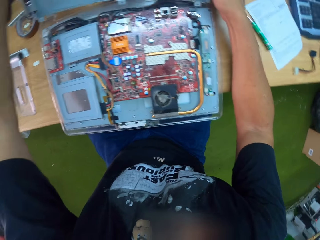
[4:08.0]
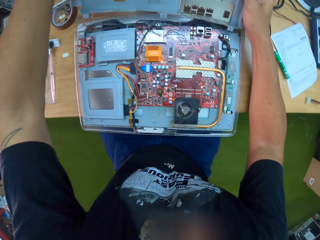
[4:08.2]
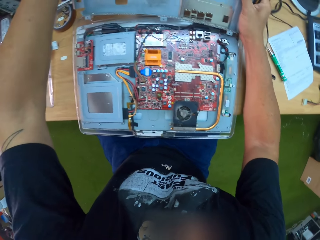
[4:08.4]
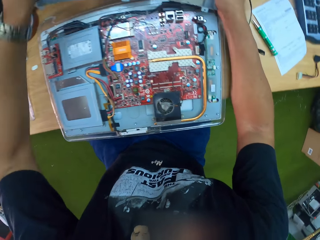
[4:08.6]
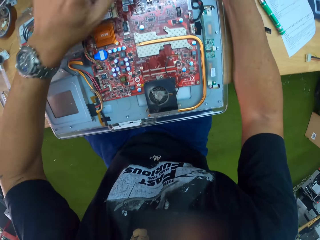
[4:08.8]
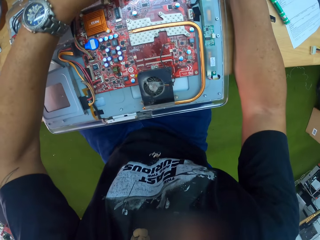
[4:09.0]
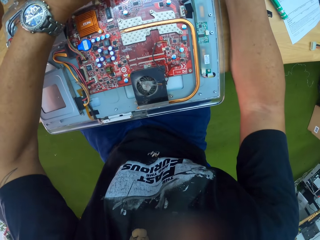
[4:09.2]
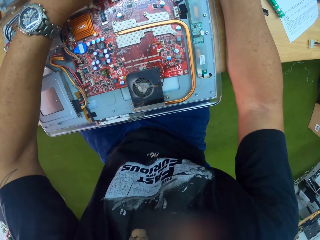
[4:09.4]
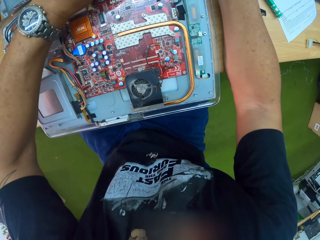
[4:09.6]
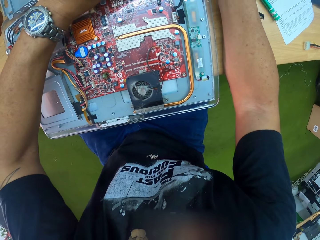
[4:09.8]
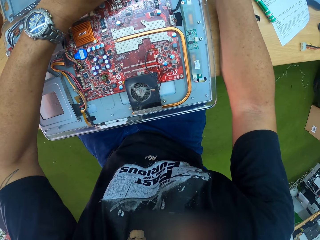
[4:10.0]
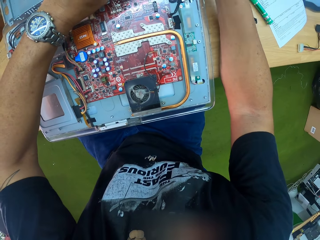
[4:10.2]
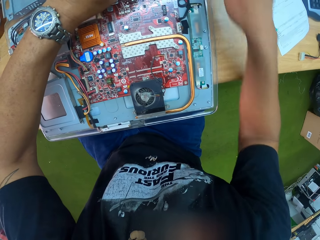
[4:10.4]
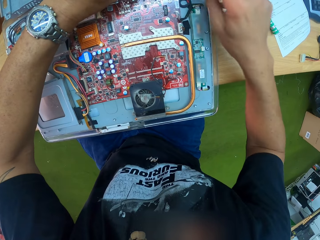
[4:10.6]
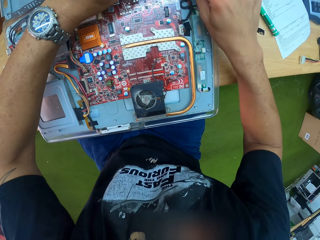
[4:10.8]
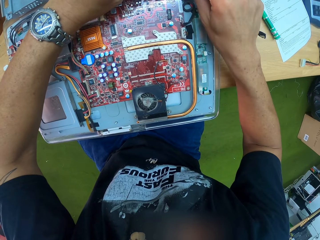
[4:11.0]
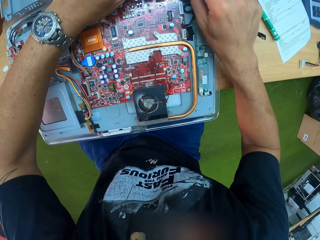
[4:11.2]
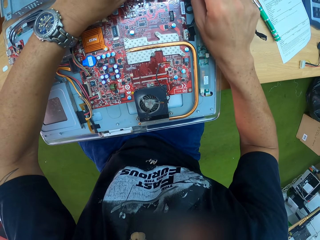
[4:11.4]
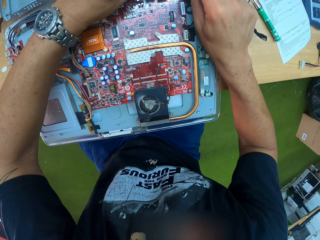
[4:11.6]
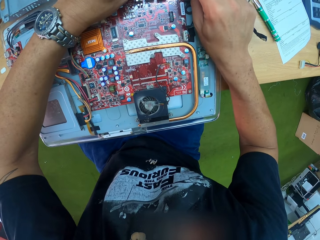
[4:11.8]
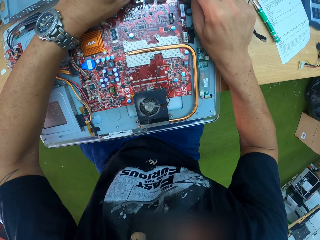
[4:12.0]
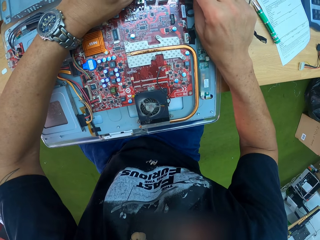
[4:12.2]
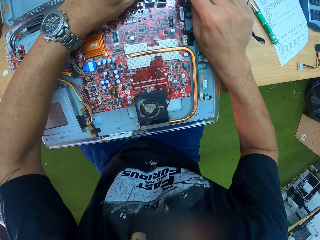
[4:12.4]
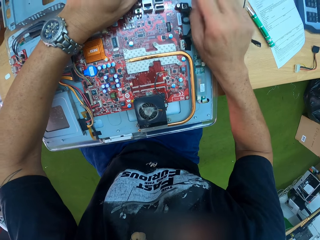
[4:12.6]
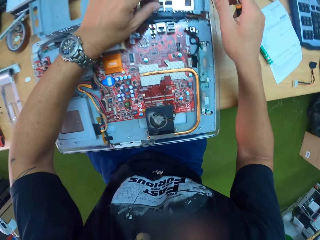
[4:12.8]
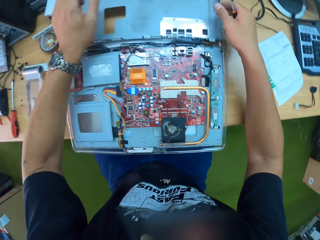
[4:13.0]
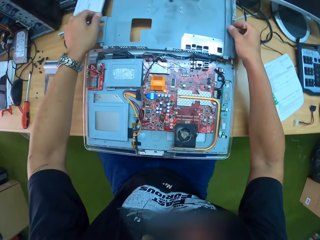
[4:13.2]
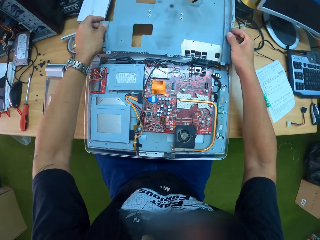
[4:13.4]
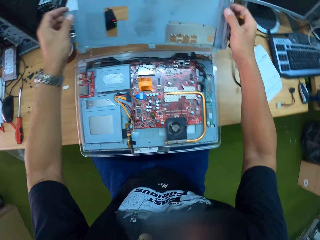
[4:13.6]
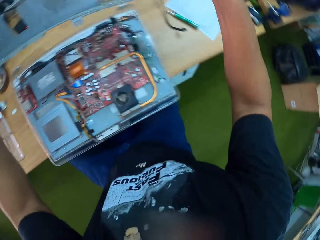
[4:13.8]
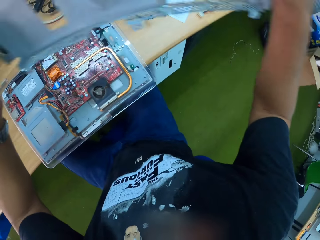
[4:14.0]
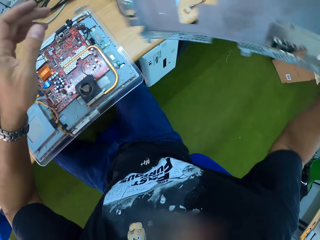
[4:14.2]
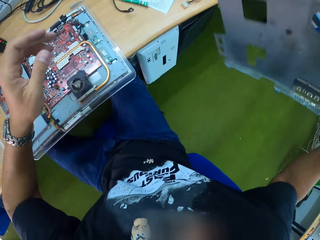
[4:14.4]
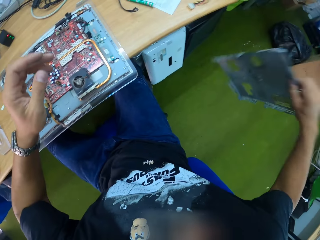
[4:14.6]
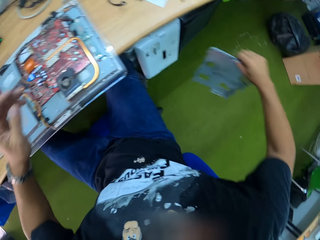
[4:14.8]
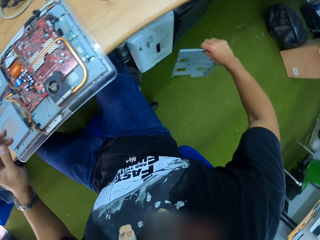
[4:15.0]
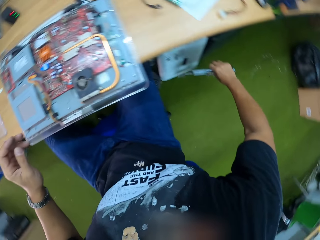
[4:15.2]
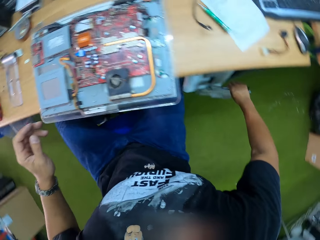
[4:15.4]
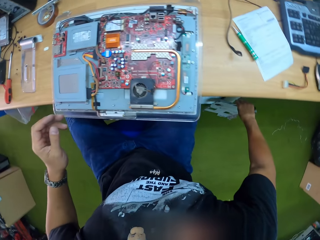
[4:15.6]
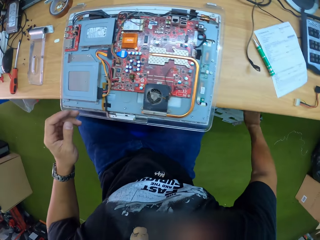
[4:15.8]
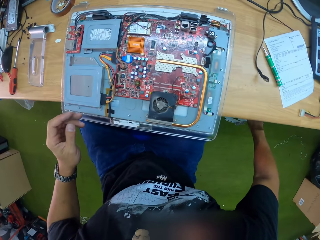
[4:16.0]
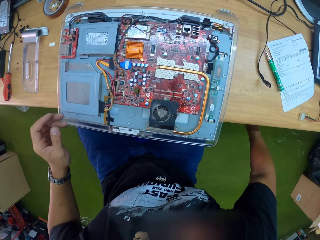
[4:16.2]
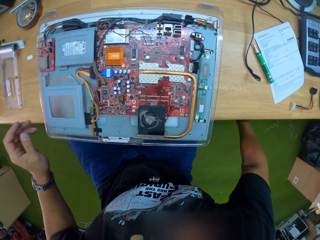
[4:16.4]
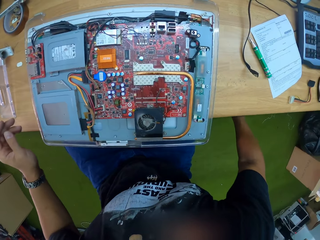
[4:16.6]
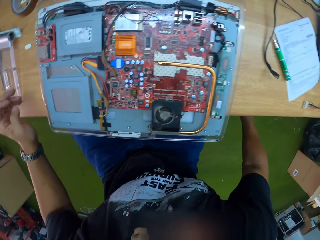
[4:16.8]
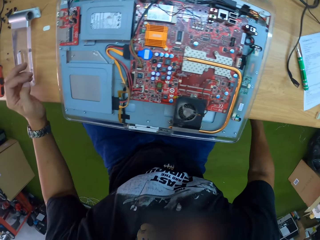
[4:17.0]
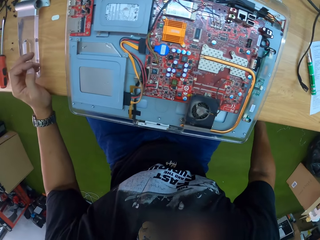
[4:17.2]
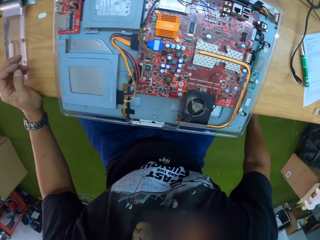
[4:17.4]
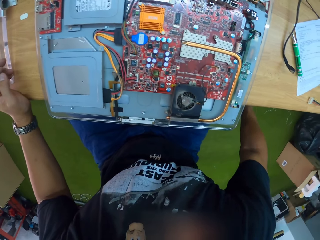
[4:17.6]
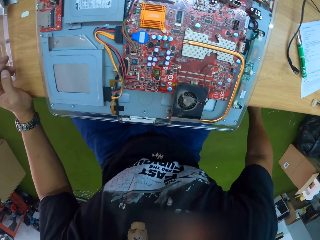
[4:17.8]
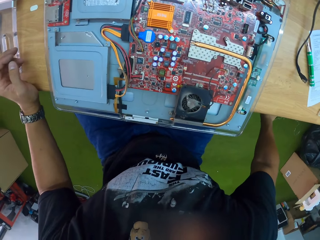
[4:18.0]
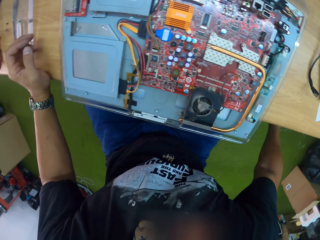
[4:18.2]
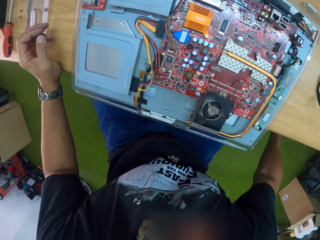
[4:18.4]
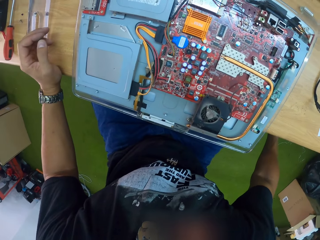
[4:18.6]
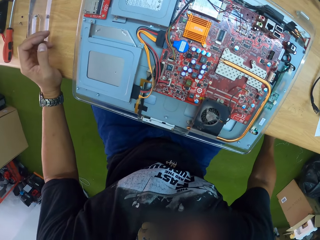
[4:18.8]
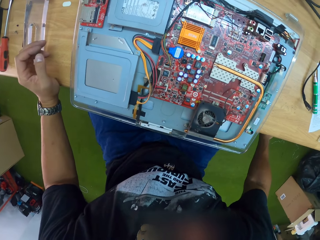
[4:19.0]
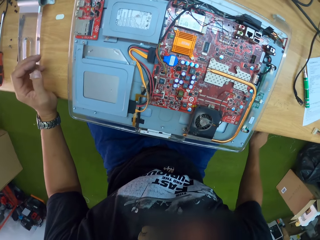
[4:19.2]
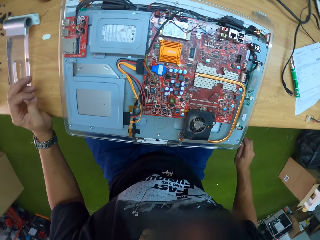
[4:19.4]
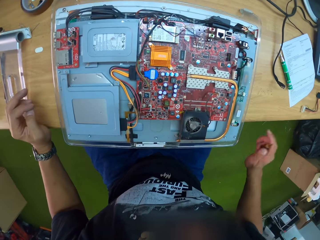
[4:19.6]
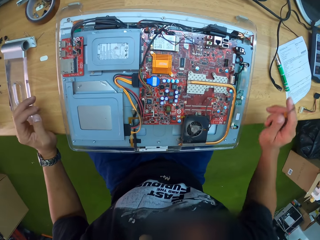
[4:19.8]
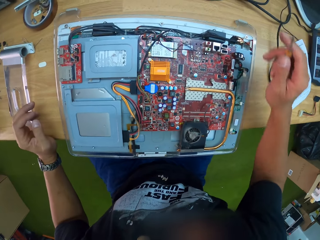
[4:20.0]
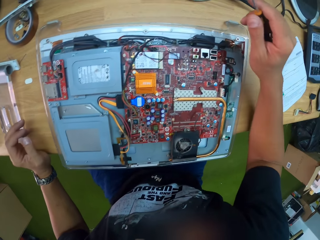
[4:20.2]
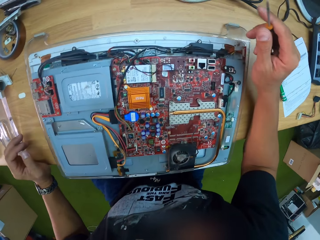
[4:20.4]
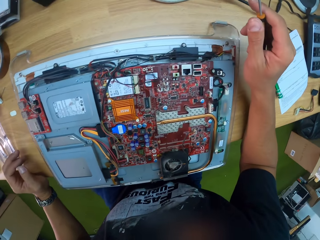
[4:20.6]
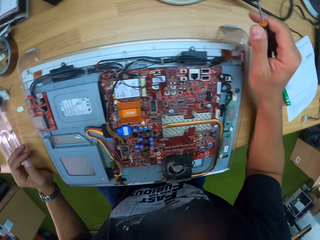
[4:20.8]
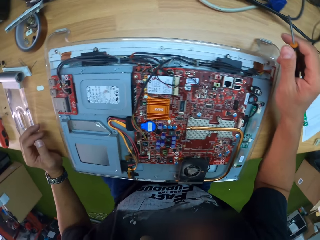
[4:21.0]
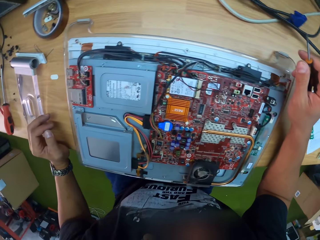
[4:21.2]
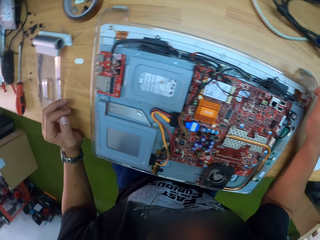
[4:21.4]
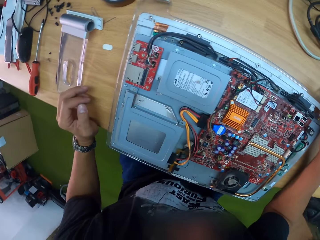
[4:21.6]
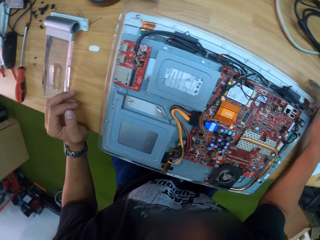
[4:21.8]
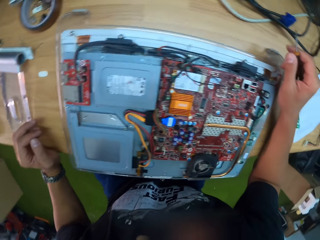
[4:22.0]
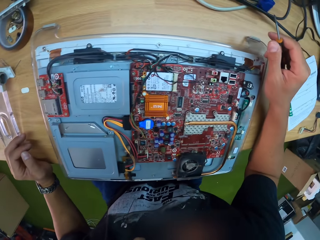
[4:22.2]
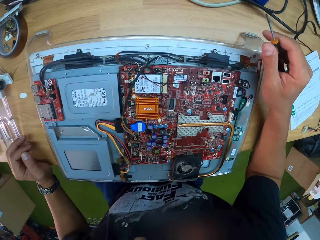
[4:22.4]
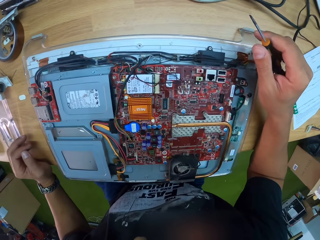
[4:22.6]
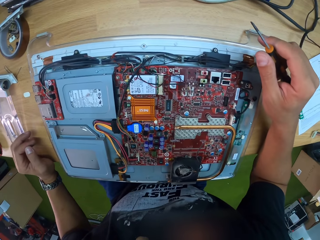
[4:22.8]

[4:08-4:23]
The camera wearer holds a machine cover. He picks up the plate of the motherboard from the table with both his hands. He places the plate of the motherboard on the floor. He looks around.

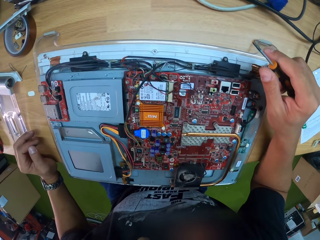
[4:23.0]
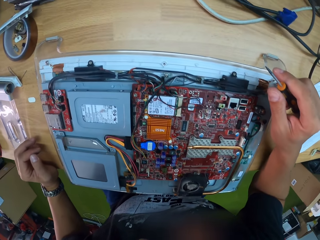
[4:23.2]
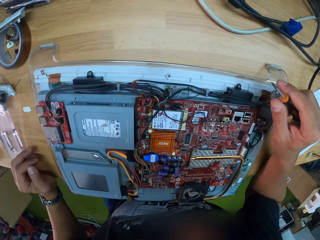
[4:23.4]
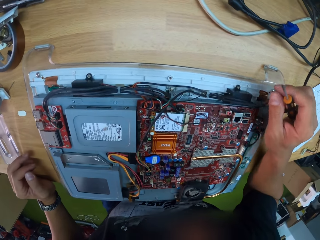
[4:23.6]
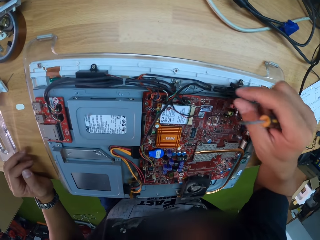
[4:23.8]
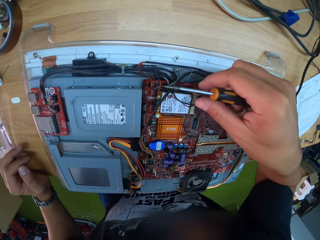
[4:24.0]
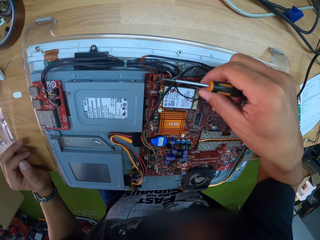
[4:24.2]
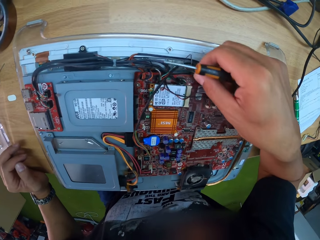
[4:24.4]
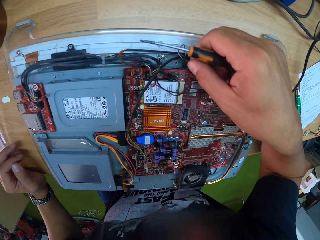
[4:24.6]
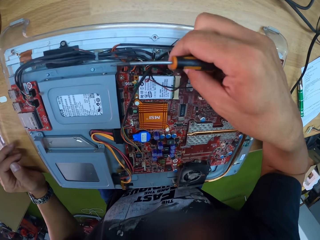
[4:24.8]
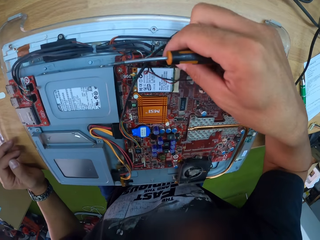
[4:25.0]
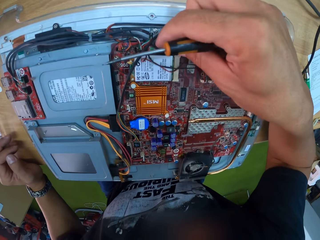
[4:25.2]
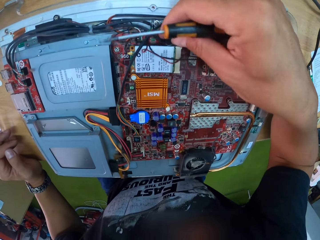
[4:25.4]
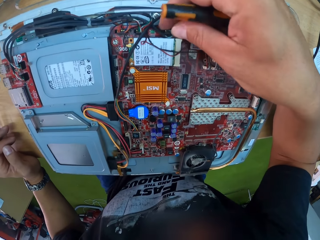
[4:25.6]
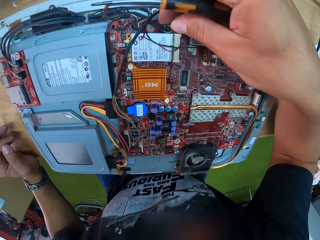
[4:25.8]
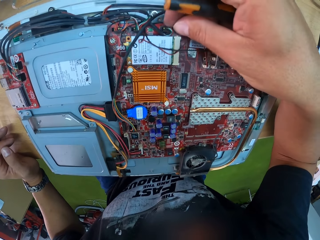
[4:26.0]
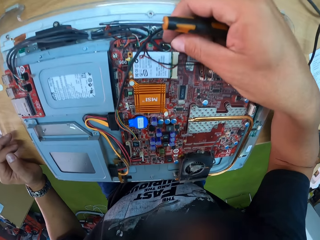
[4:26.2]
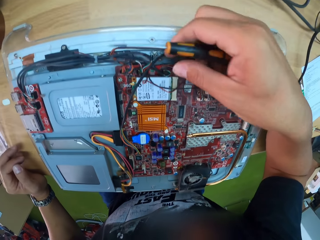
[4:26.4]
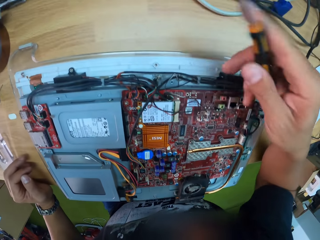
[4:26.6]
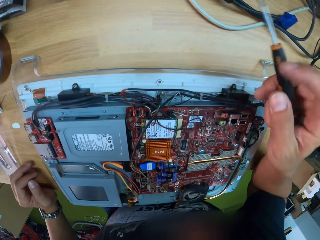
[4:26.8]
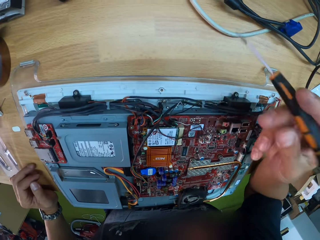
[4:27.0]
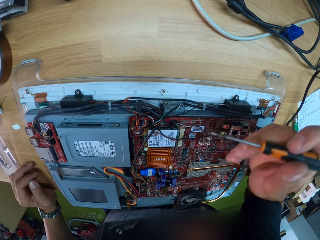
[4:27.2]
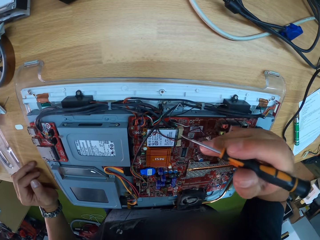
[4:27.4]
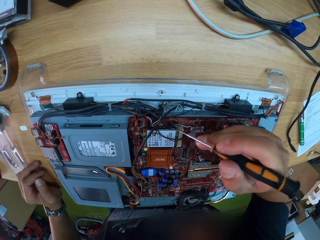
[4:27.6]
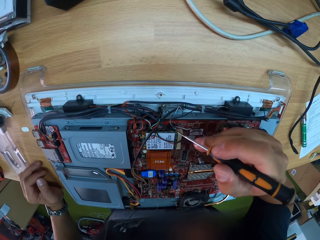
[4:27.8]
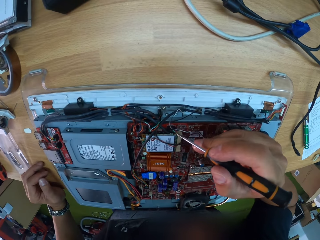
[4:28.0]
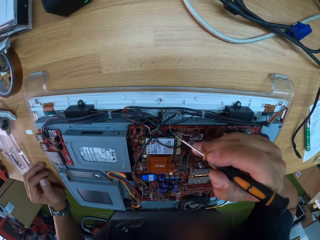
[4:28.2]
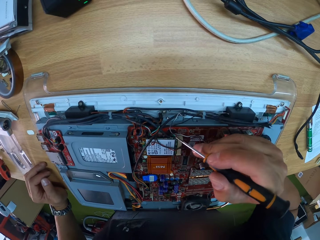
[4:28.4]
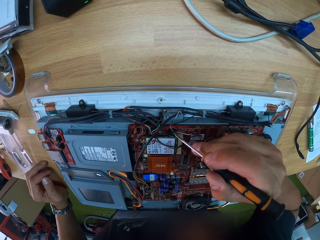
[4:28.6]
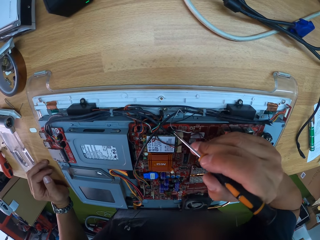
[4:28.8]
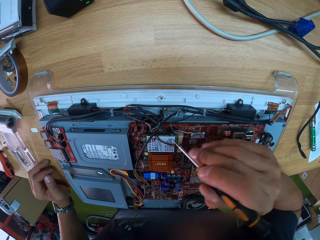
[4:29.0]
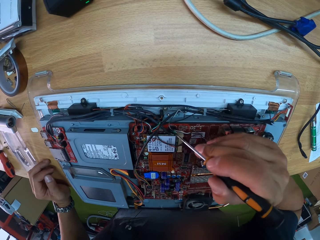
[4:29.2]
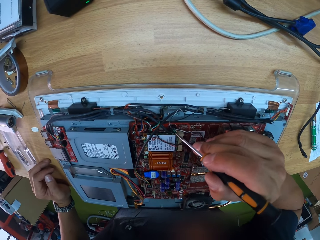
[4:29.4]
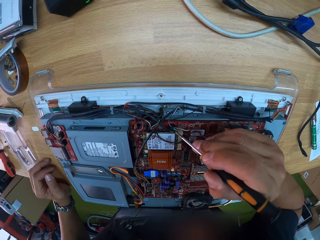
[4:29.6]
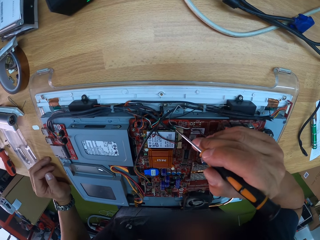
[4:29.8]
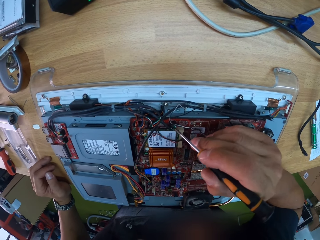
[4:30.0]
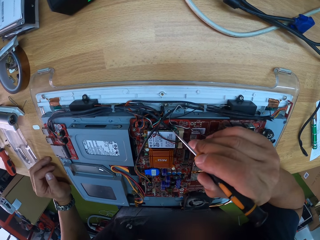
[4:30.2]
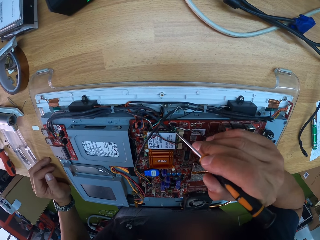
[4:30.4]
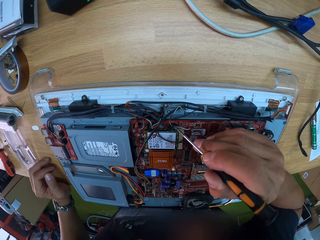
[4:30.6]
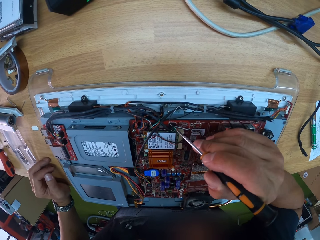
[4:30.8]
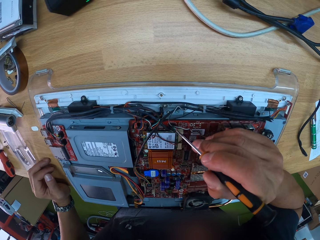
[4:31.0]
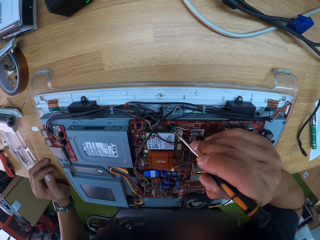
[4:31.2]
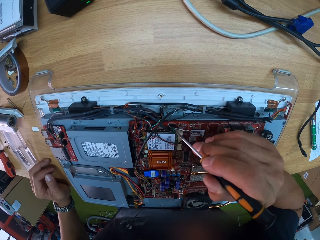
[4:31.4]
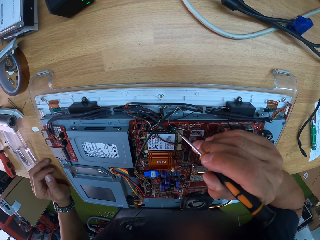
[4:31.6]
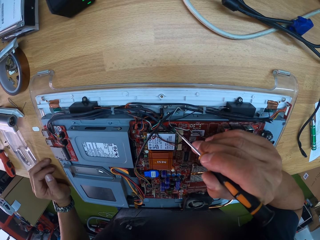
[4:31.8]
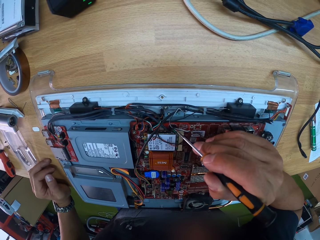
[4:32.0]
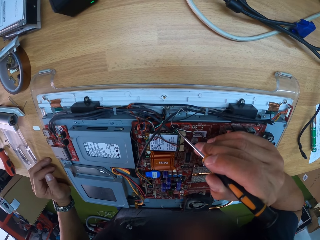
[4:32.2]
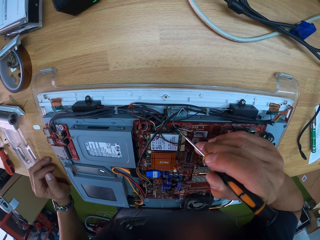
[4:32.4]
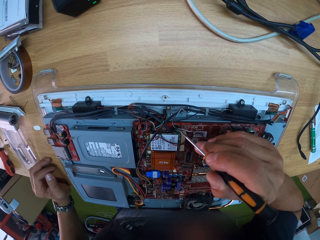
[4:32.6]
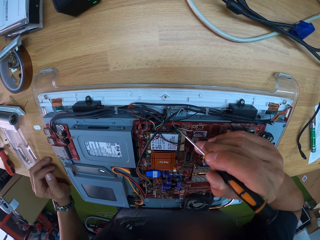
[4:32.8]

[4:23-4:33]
The camera wearer moves a wire in the motherboard with his right hand. He touches the wire in a machine. He moves the wire in the motherboard with the screwdriver in his right hand.
